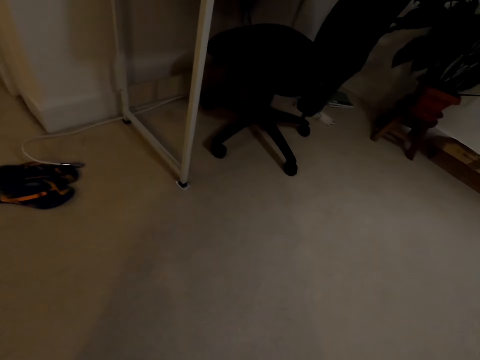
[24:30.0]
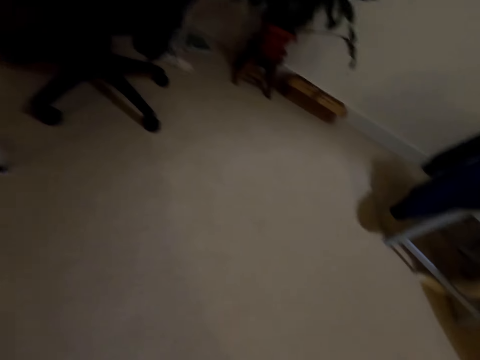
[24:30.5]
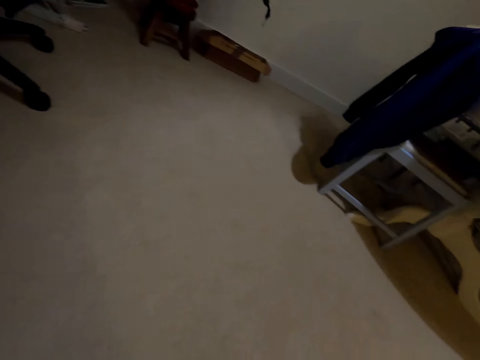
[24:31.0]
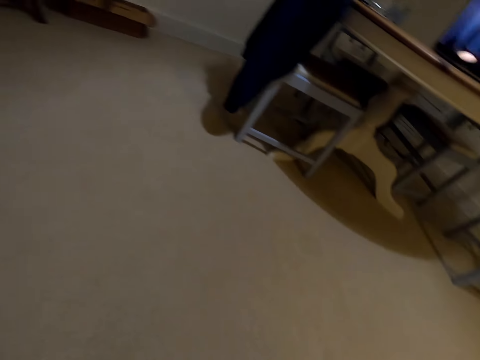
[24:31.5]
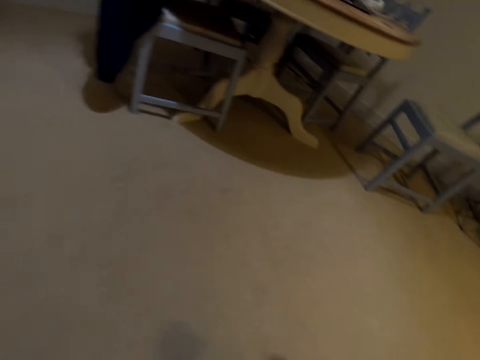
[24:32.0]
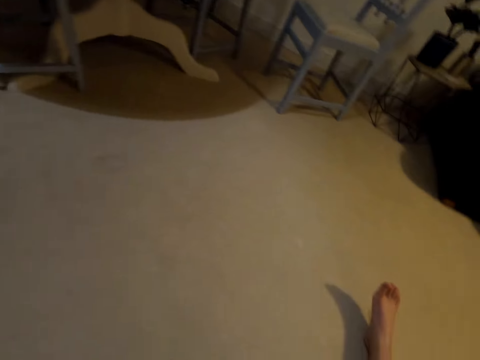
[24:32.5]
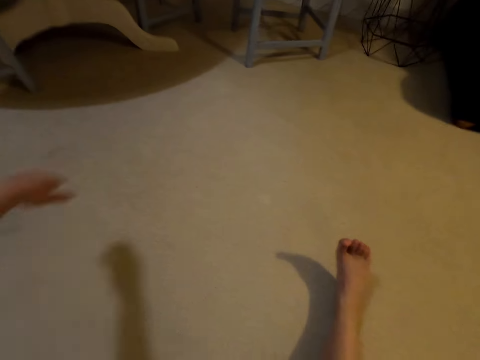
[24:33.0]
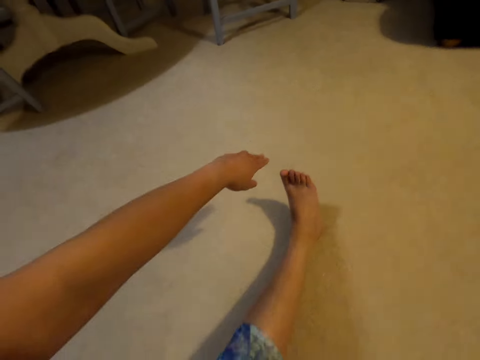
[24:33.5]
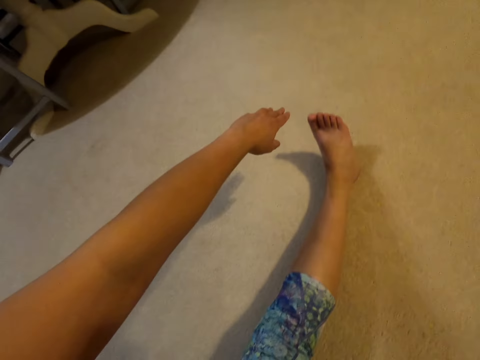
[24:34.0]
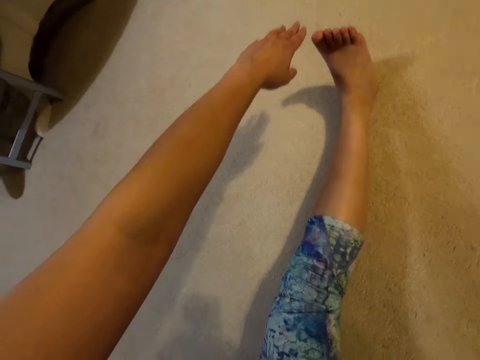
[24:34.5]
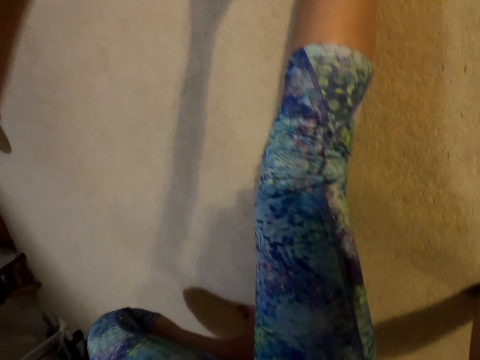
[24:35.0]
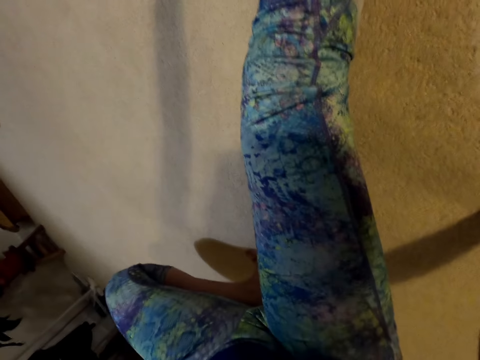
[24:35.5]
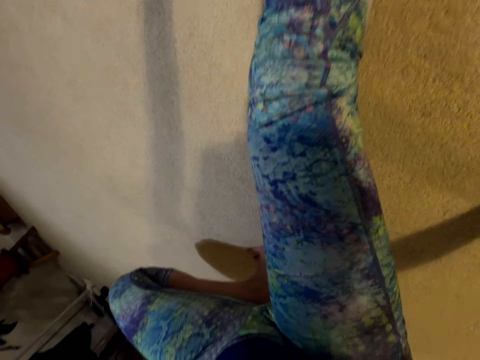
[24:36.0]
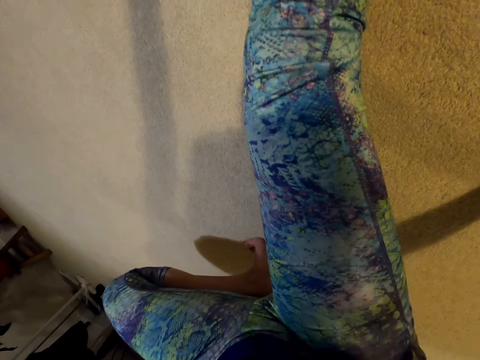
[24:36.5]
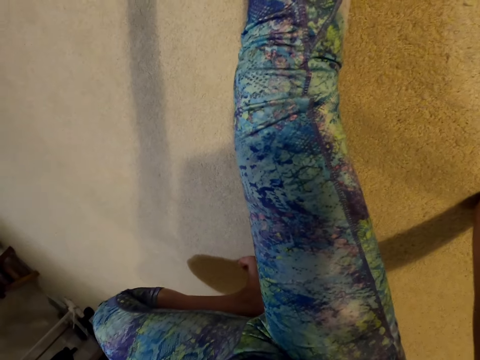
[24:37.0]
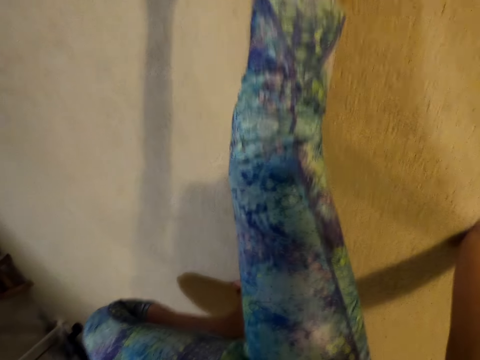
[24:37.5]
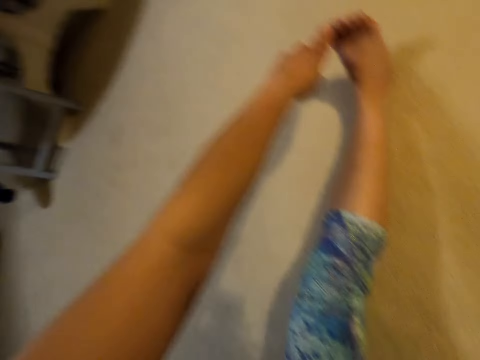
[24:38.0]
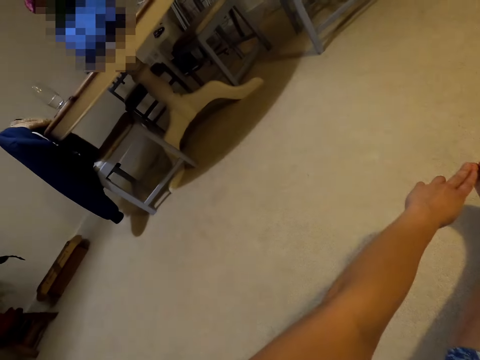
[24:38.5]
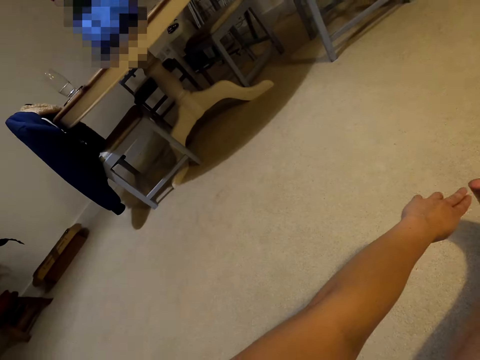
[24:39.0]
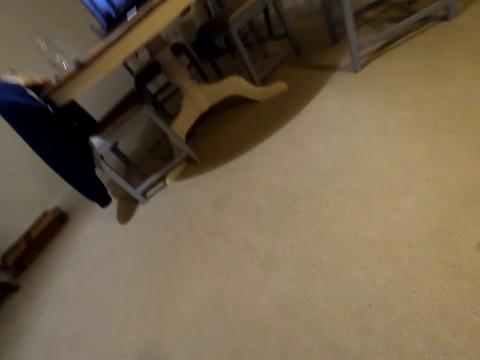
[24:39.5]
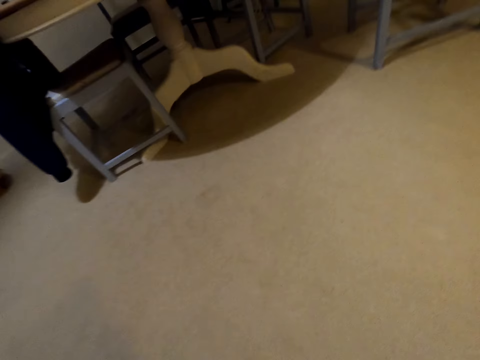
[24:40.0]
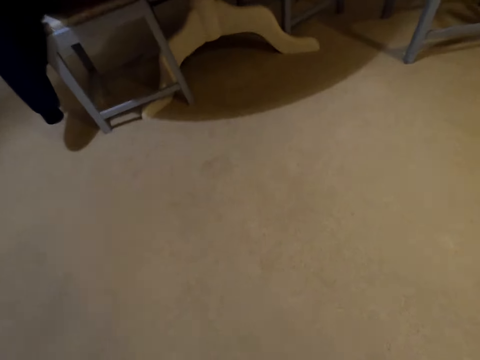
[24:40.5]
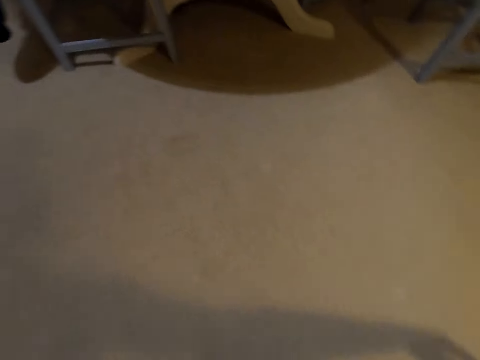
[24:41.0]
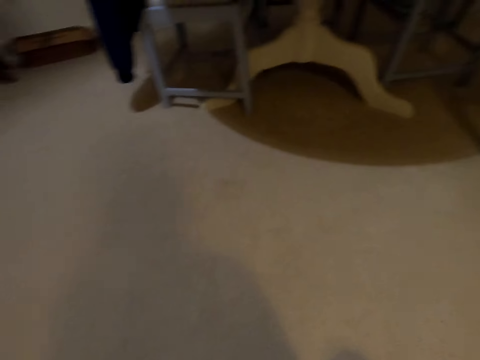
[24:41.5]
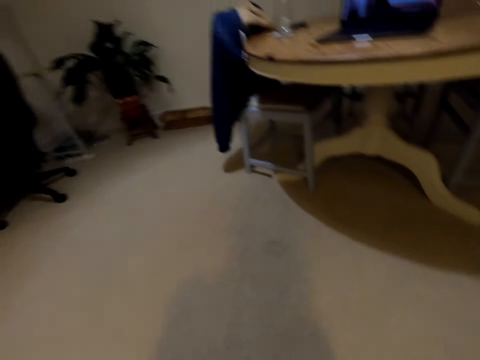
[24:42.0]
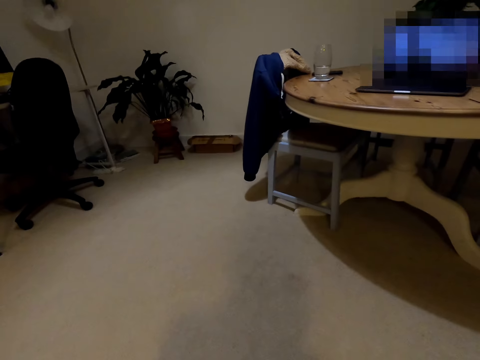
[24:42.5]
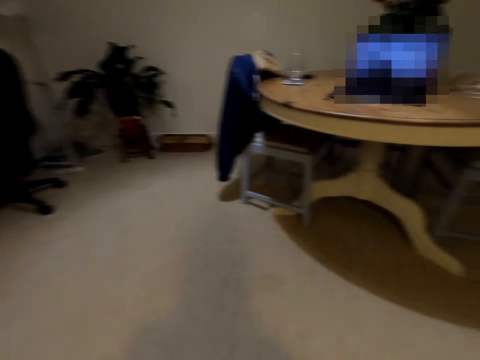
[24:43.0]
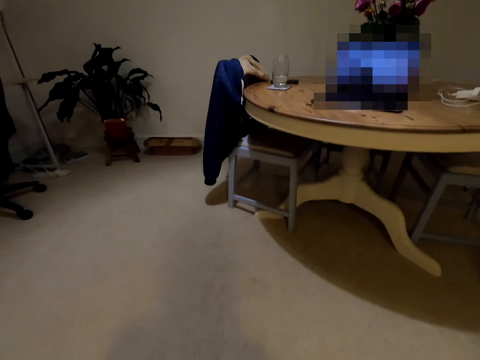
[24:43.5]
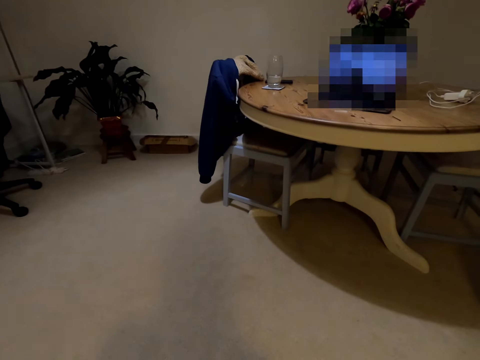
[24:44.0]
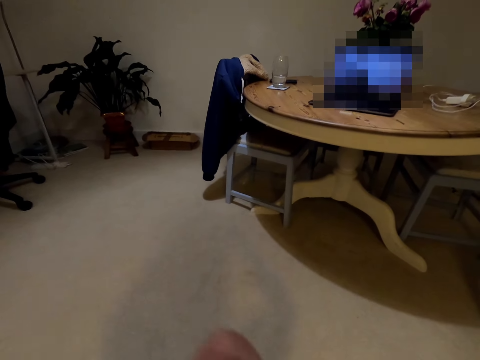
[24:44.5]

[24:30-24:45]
The camera wearer exercises in the room.

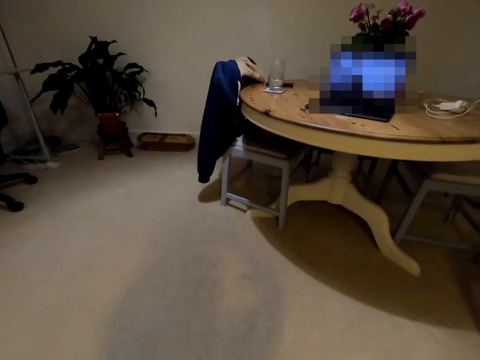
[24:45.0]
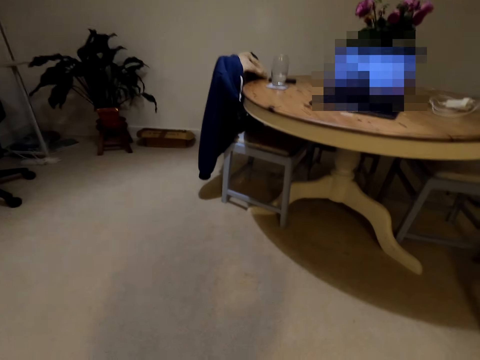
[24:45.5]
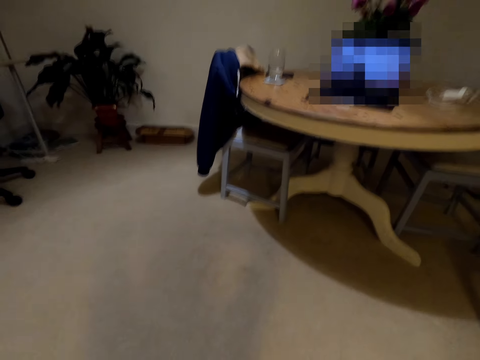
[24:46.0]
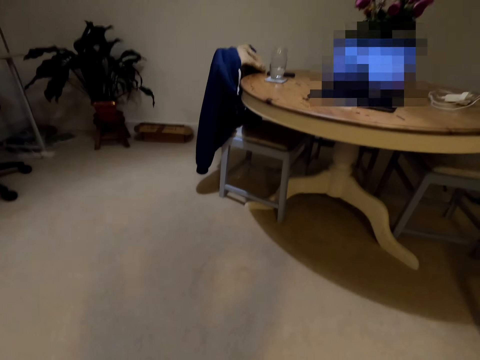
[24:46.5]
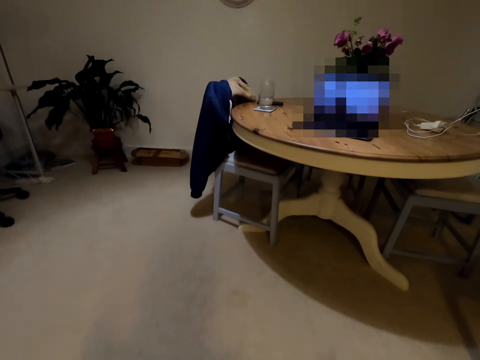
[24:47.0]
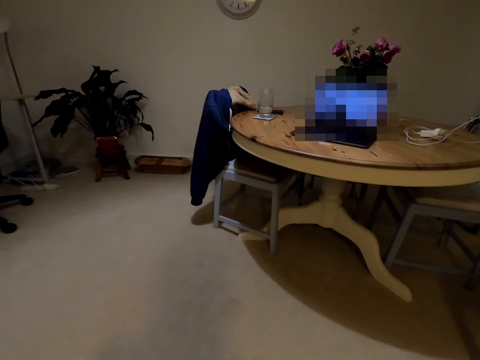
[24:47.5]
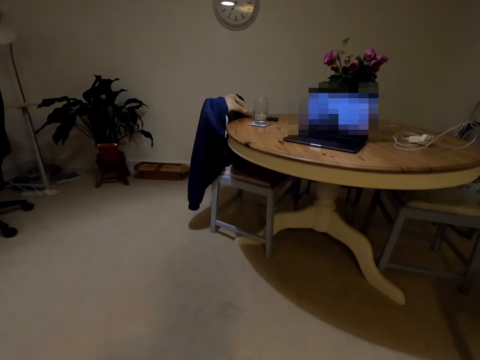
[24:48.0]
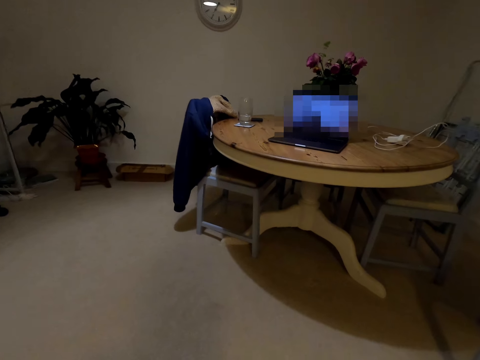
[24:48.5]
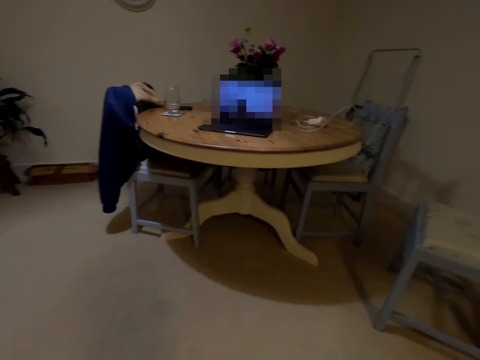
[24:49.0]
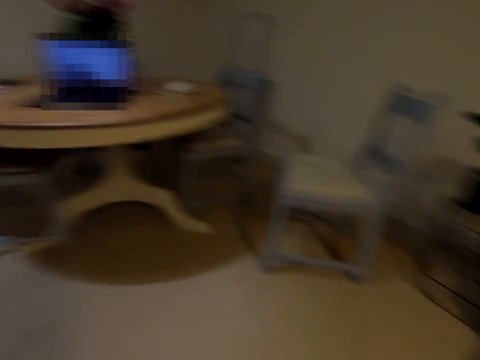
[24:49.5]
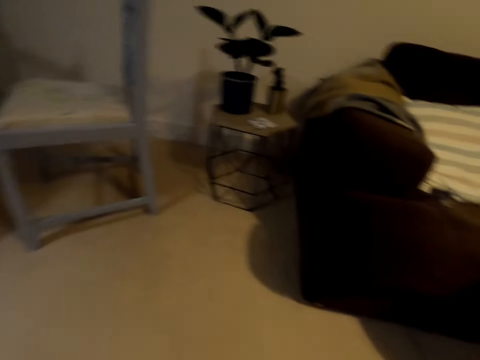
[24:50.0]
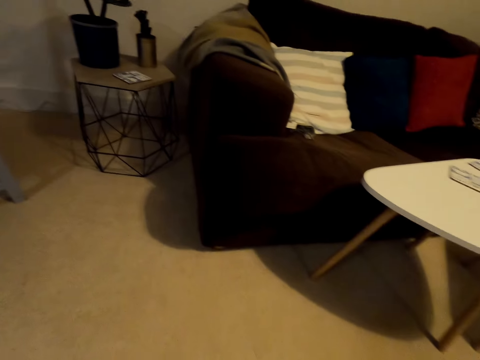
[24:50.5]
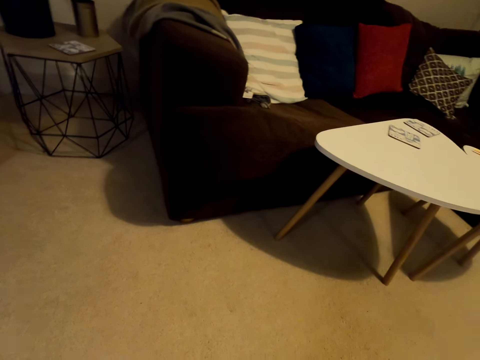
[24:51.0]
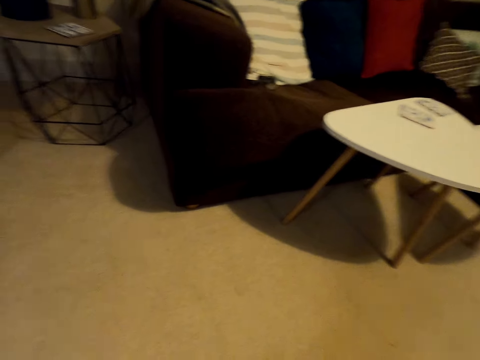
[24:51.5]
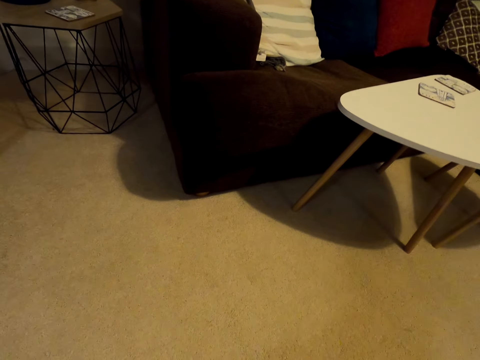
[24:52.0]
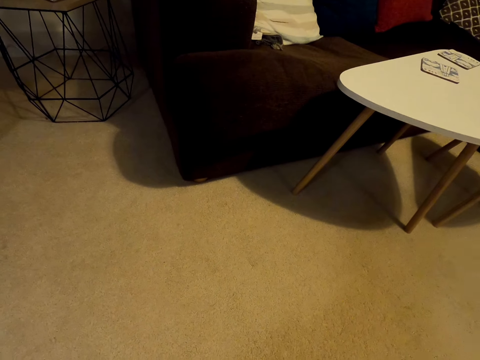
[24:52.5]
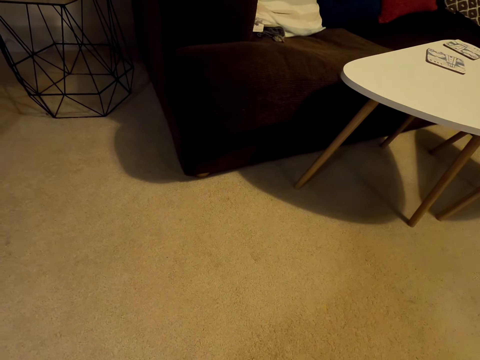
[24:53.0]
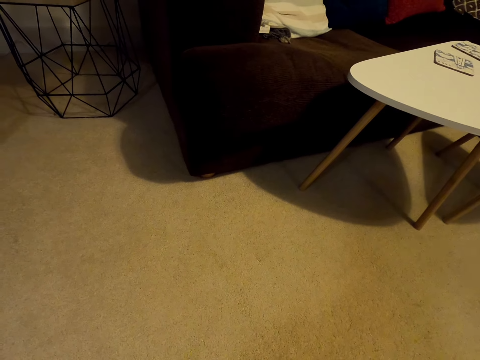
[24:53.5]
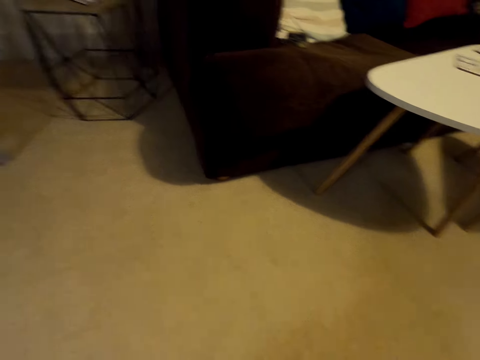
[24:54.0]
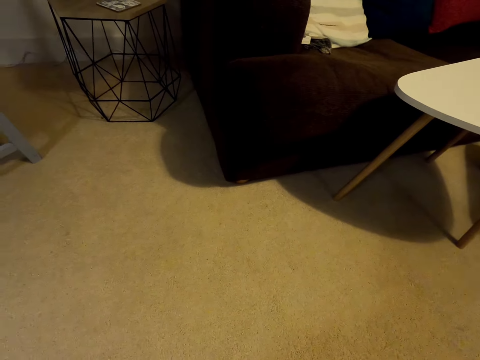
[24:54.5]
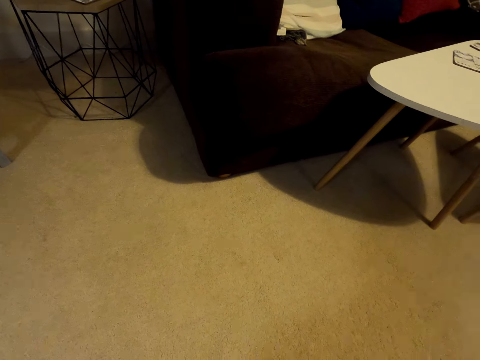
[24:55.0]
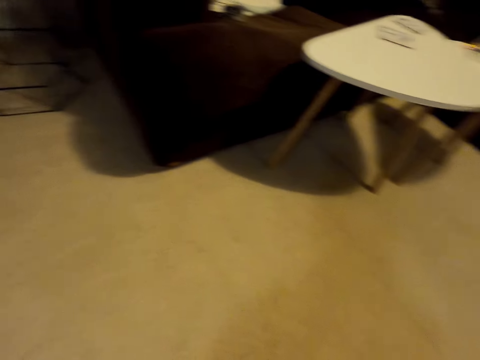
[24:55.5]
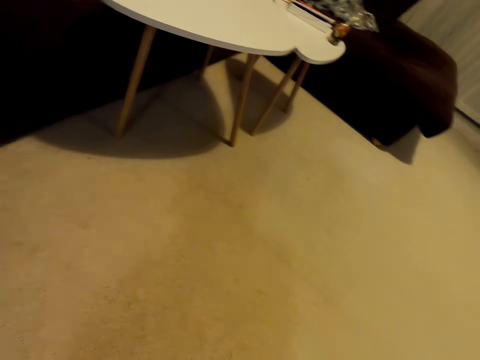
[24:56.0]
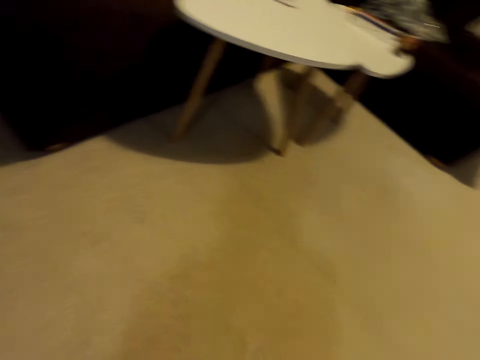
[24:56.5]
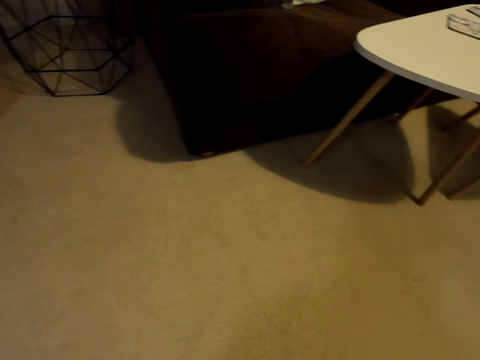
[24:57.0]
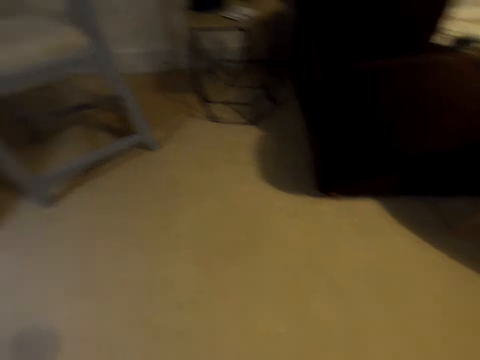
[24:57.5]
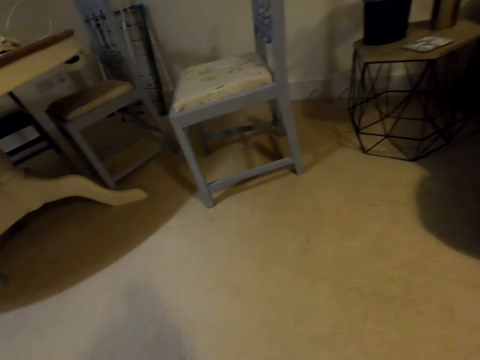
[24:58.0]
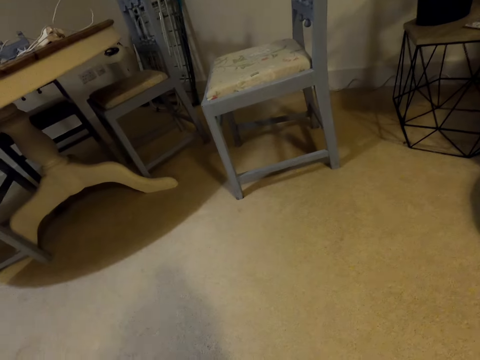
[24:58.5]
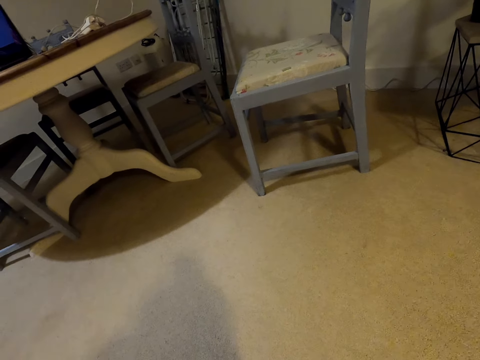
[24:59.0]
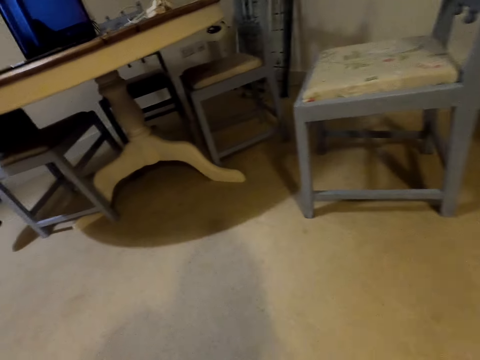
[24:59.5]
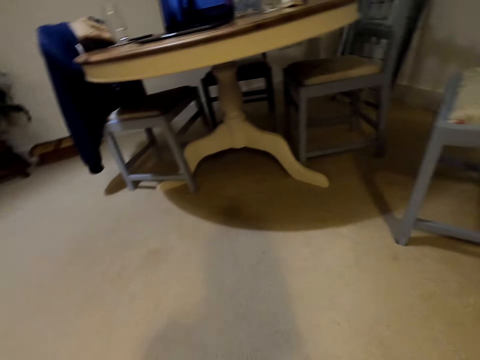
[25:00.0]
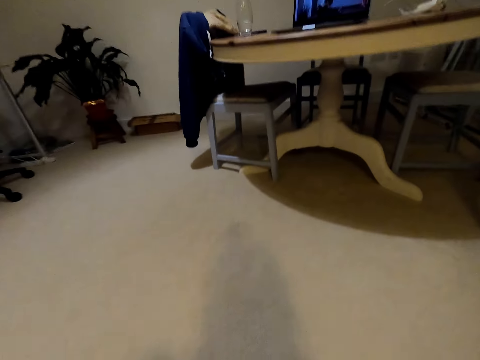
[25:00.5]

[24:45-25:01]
The camera wearer looks around.
